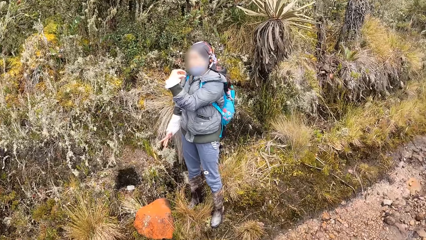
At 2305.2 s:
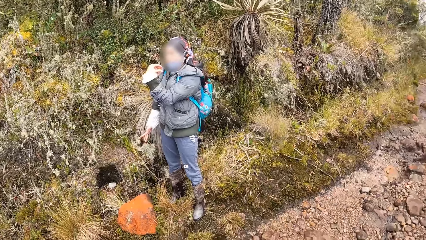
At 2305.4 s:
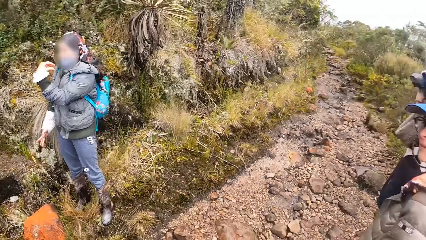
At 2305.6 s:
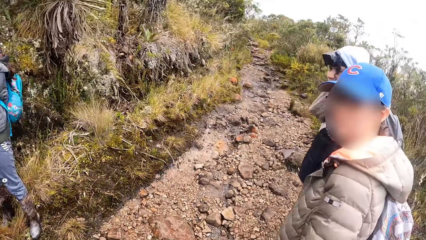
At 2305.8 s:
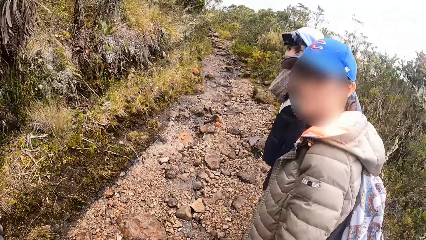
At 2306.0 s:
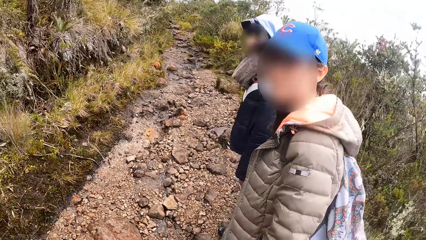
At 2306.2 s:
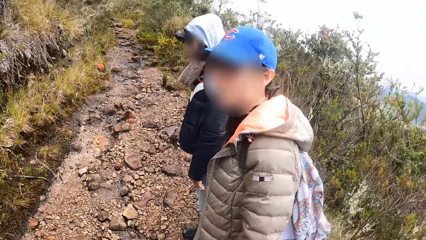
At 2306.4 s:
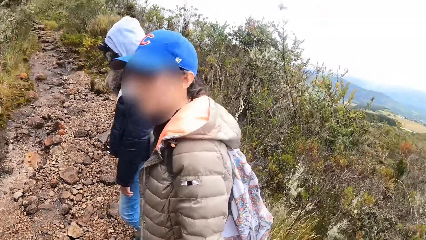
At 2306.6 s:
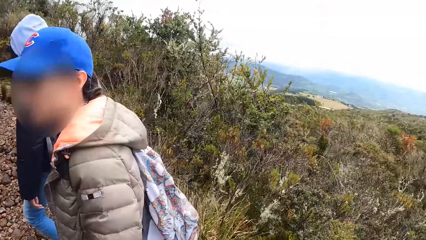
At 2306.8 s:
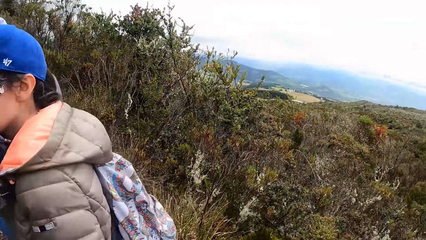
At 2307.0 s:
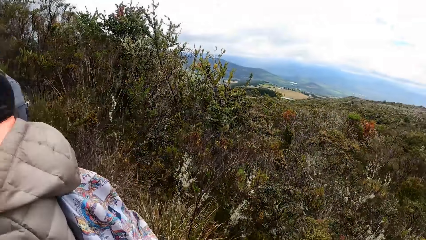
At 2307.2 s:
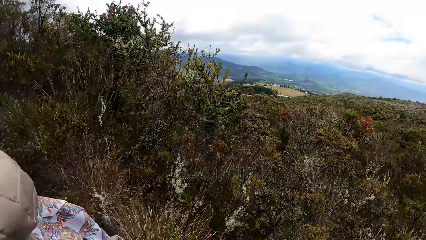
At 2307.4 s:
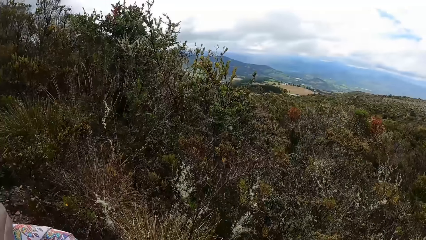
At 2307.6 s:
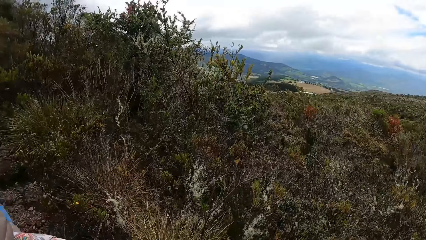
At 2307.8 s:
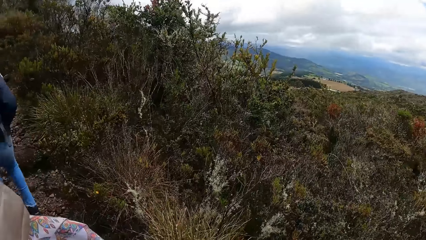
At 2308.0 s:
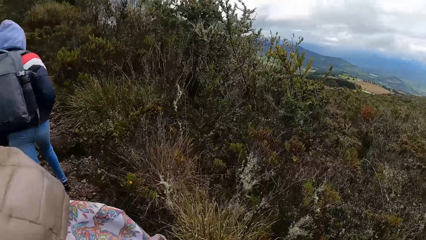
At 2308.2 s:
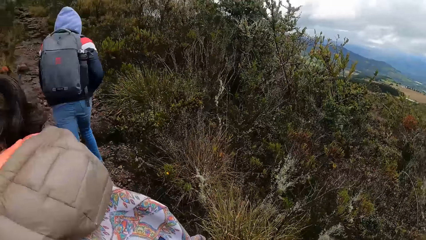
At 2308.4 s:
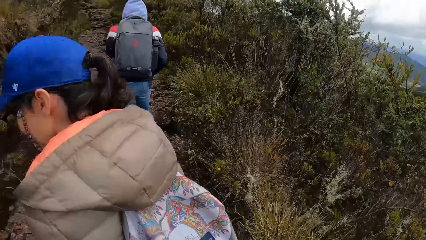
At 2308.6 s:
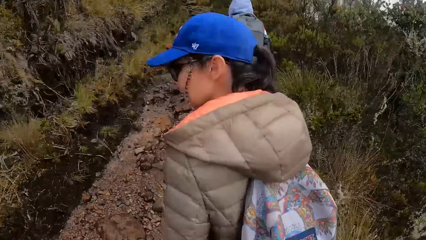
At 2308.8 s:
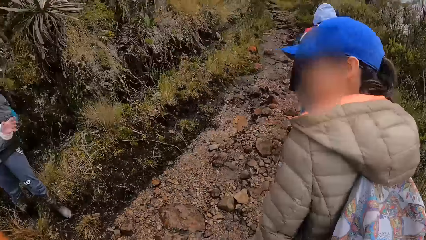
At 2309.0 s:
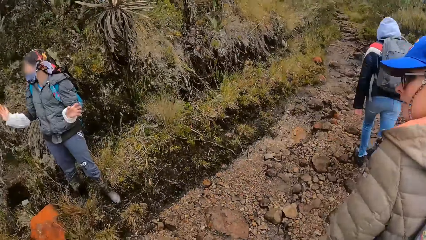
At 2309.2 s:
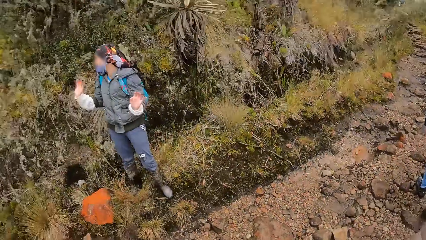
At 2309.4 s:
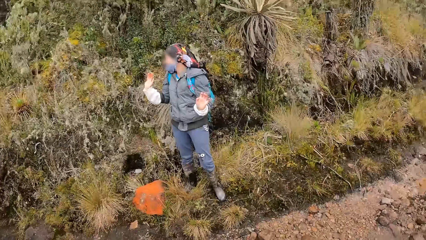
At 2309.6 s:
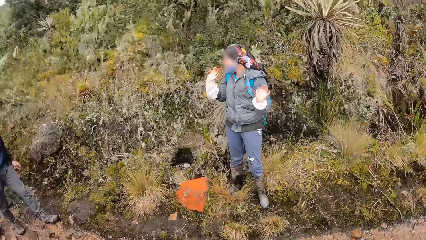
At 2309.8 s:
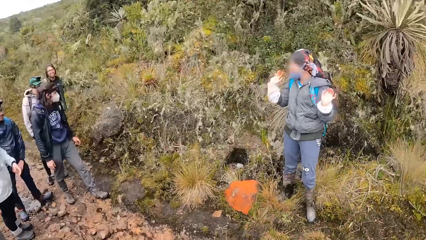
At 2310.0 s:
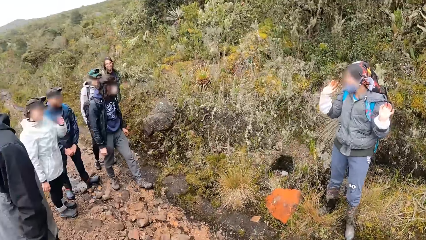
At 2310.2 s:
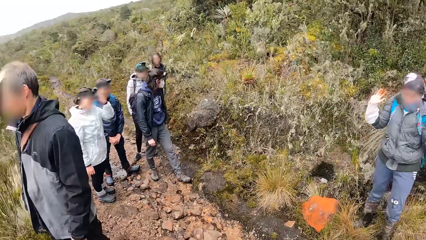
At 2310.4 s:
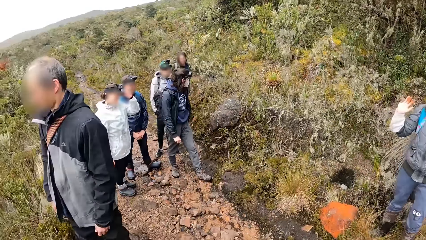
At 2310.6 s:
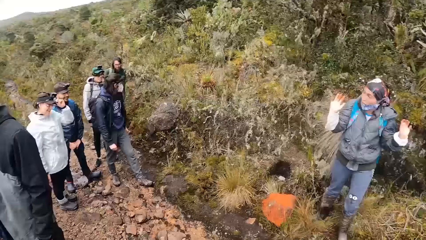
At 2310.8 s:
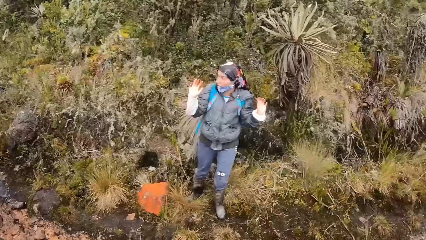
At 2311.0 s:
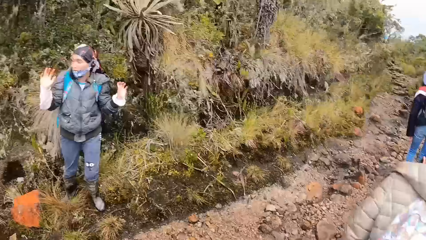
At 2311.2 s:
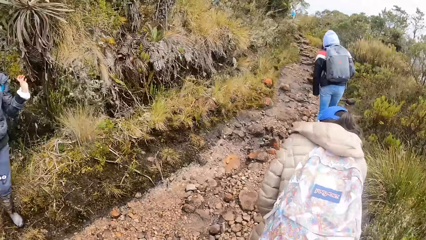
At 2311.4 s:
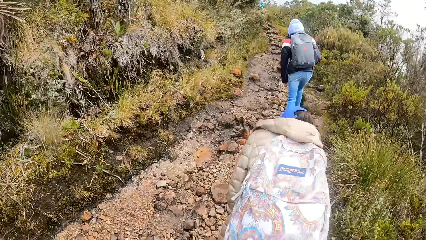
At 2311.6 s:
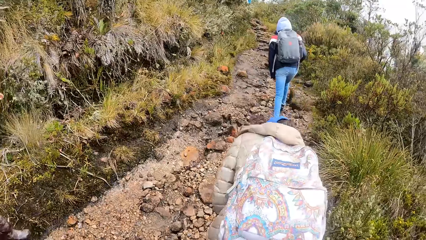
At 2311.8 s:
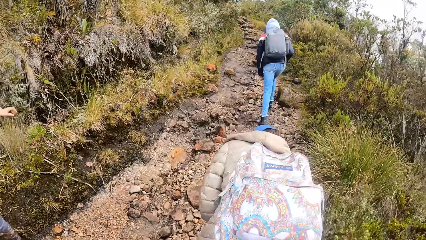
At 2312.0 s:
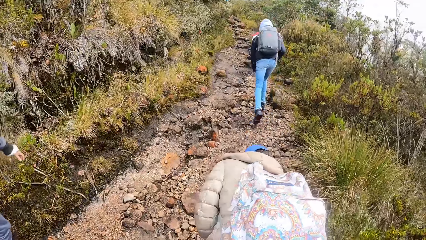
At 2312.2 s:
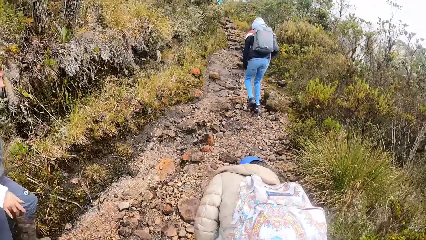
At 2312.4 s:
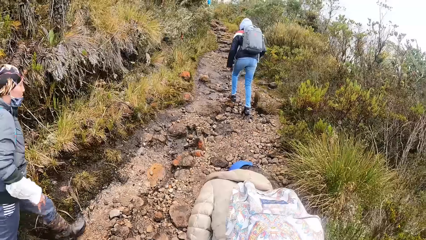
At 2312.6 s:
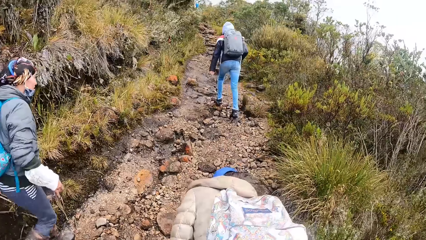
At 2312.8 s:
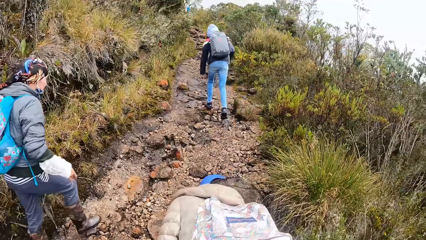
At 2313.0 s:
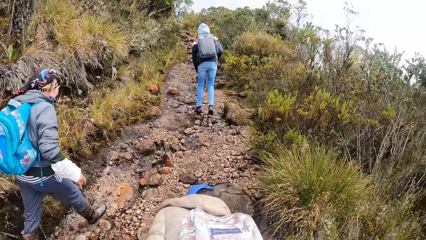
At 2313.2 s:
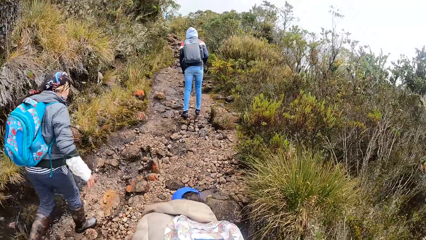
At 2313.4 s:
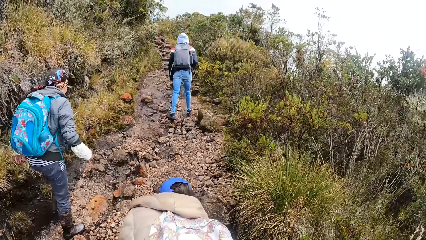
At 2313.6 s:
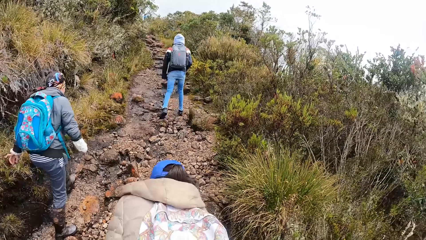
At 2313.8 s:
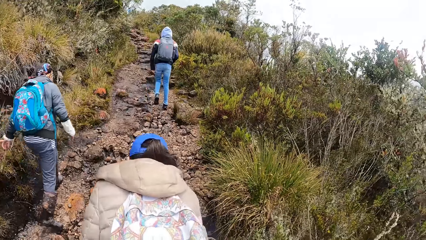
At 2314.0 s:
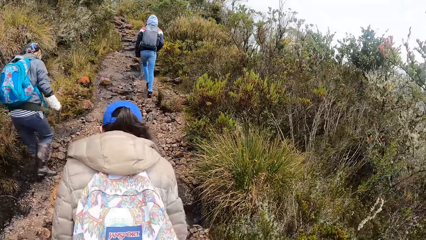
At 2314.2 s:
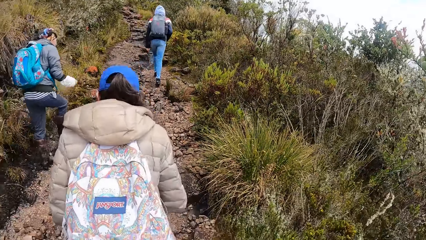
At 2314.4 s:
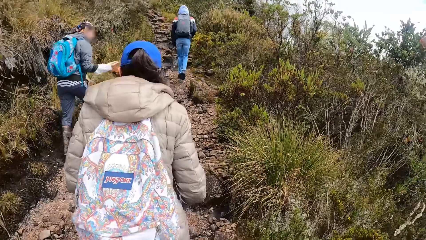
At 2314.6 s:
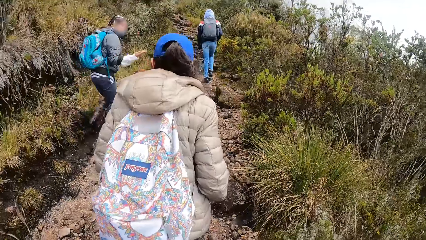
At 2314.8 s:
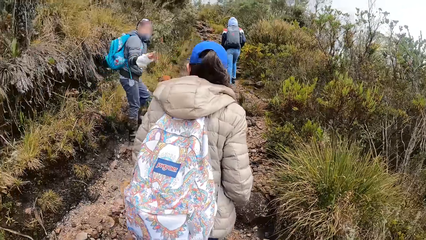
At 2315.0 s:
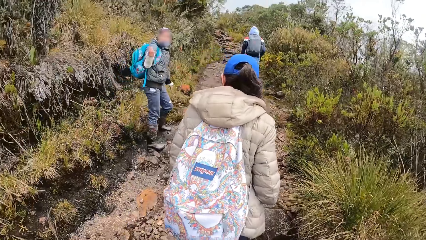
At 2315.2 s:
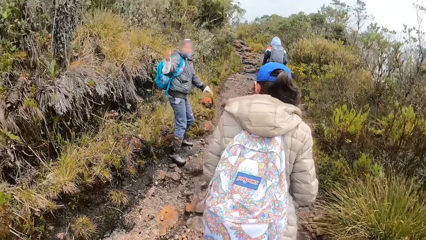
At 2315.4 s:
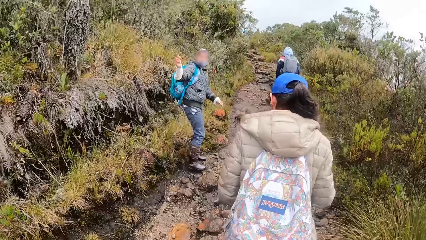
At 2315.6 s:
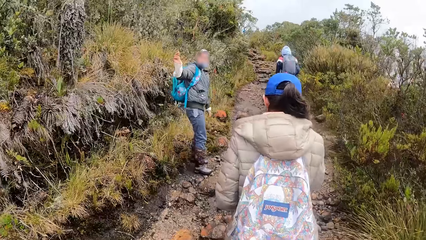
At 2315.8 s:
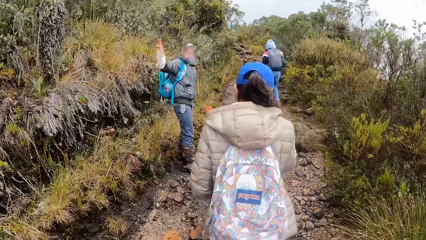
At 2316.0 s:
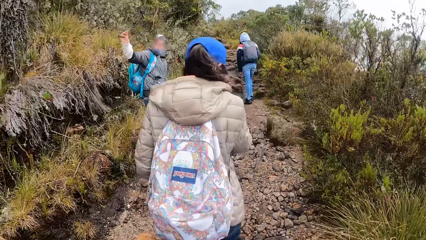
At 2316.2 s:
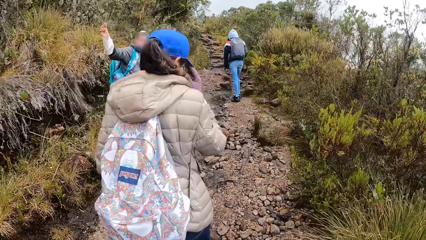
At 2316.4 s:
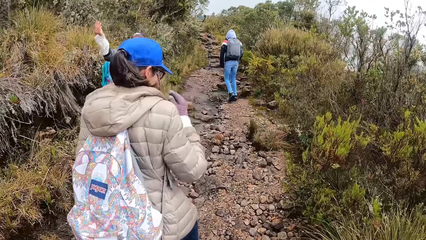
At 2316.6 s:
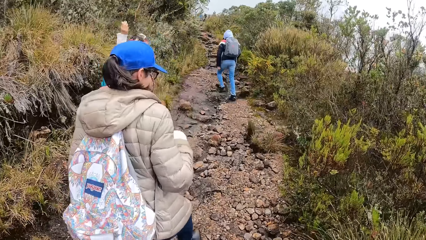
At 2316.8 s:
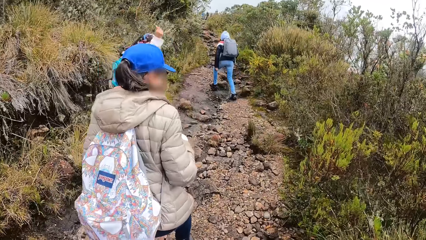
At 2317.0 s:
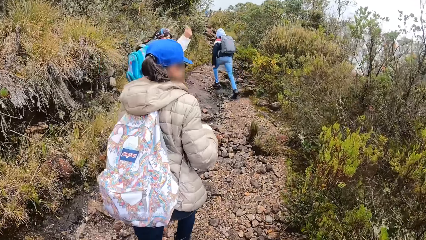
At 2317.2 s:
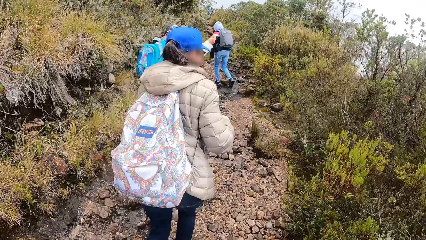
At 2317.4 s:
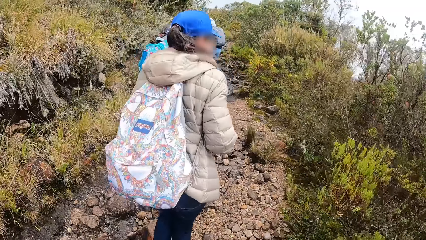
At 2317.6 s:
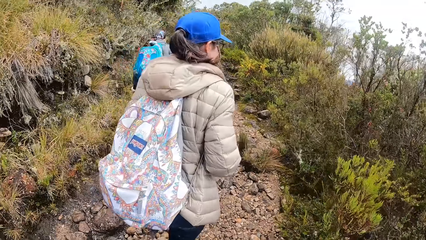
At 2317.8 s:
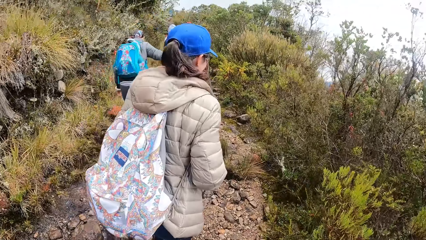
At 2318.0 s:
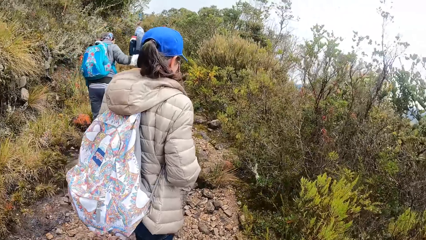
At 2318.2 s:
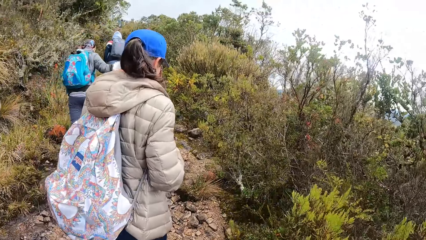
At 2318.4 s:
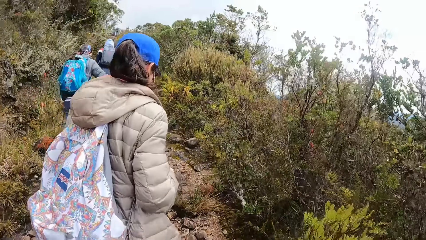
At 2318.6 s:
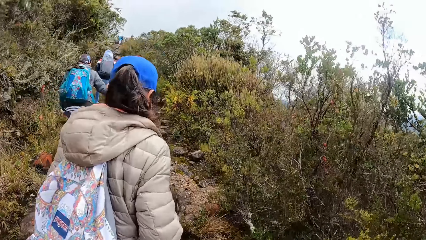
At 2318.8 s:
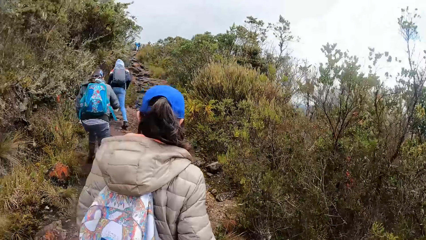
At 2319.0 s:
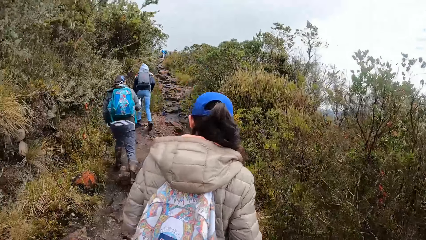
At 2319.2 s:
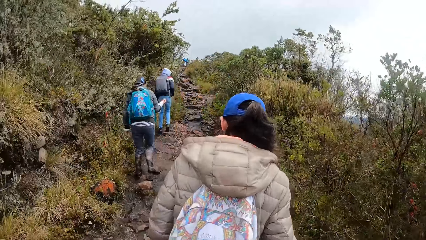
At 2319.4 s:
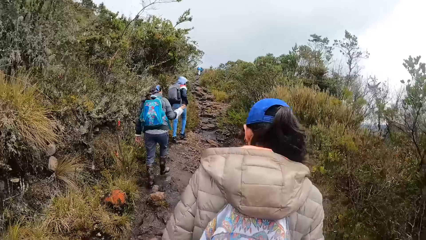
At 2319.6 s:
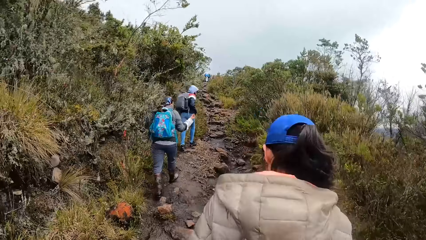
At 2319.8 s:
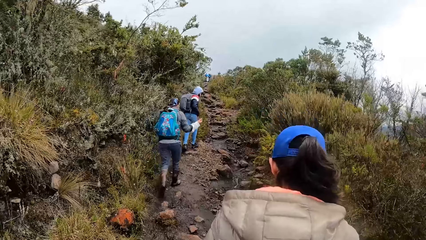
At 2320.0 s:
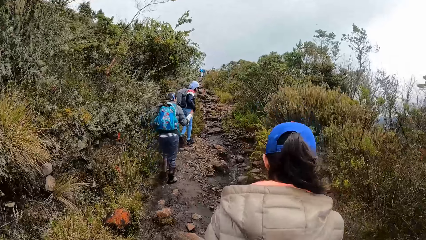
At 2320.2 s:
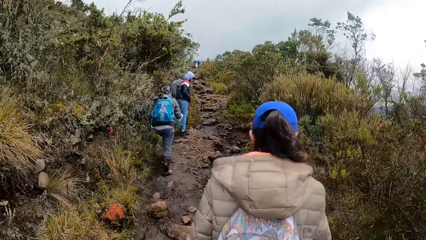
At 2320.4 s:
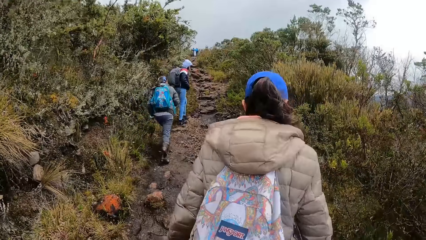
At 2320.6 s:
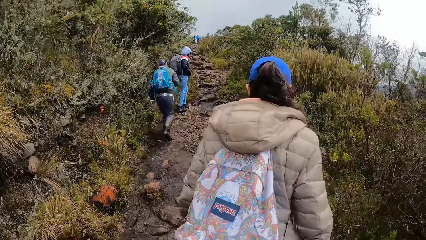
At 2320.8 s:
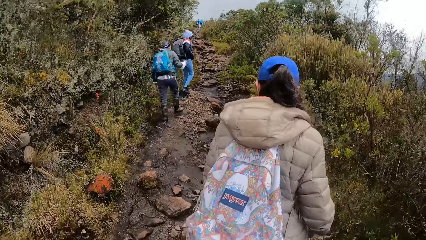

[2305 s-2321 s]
The camera wearer looks around. They walk along the pathway of the forest reserve.
